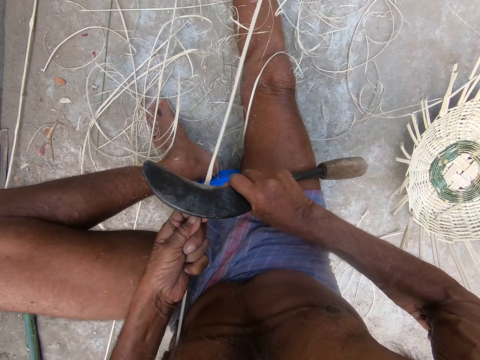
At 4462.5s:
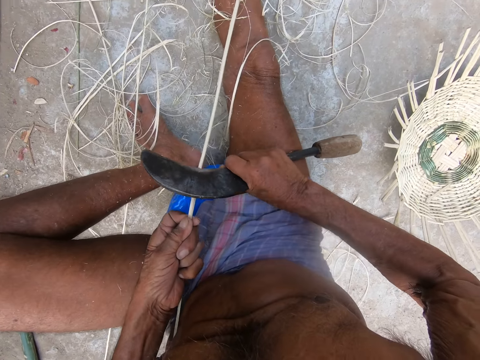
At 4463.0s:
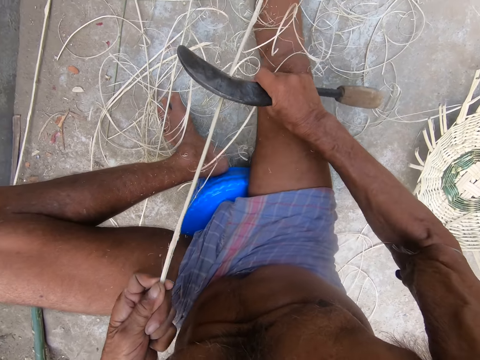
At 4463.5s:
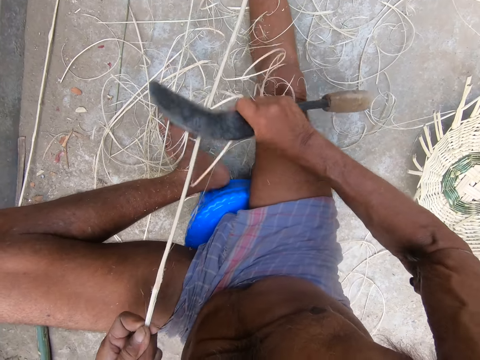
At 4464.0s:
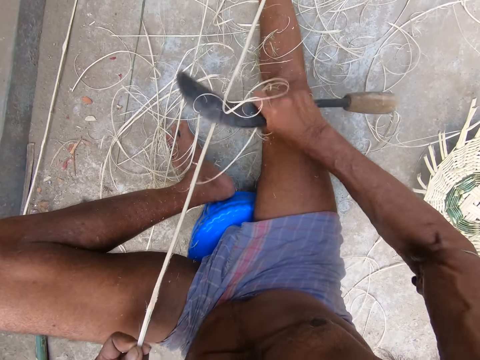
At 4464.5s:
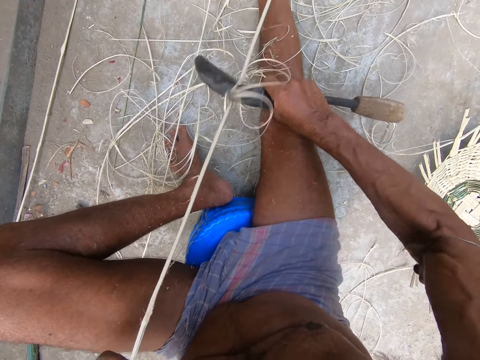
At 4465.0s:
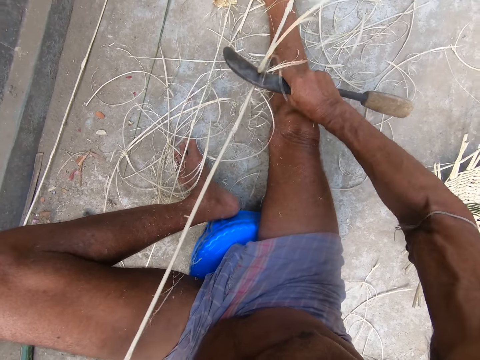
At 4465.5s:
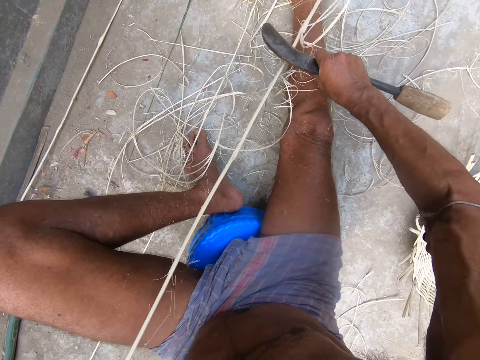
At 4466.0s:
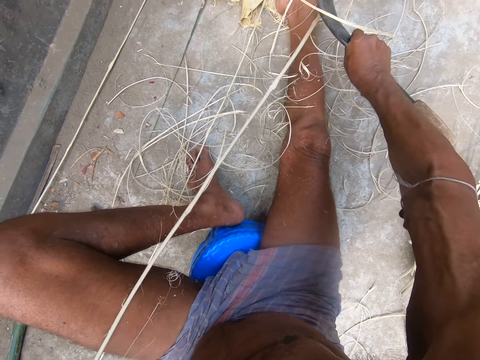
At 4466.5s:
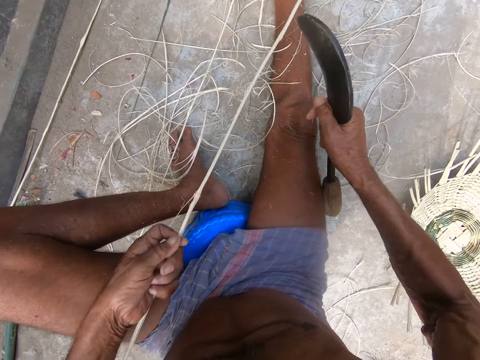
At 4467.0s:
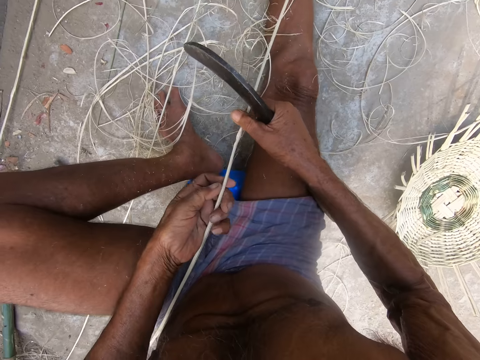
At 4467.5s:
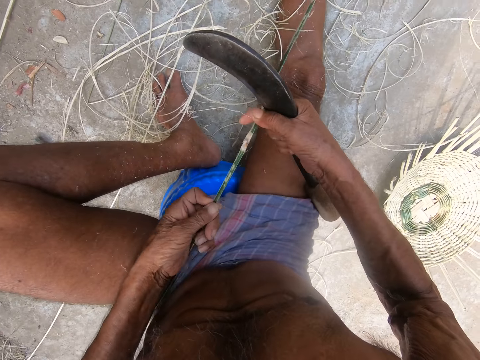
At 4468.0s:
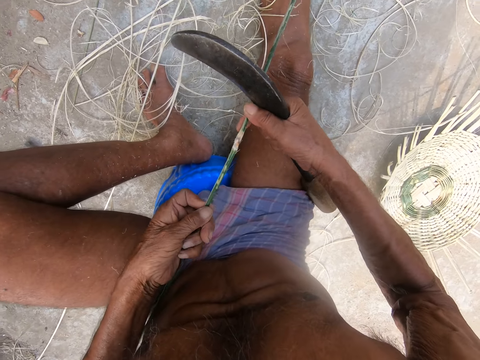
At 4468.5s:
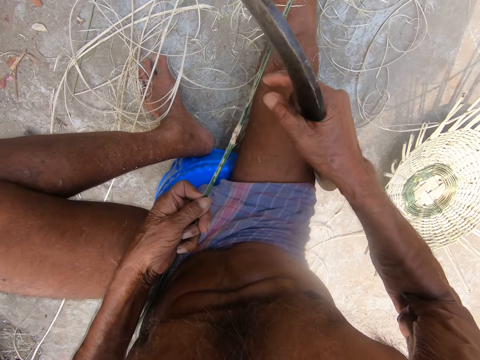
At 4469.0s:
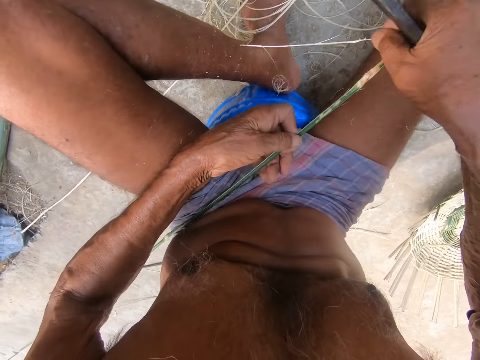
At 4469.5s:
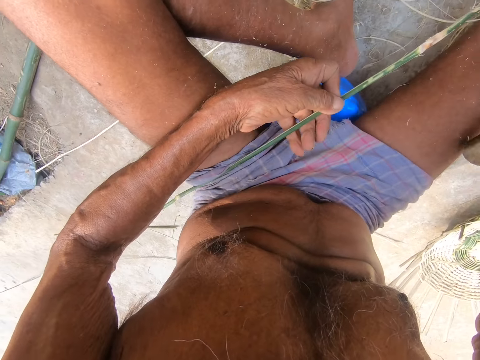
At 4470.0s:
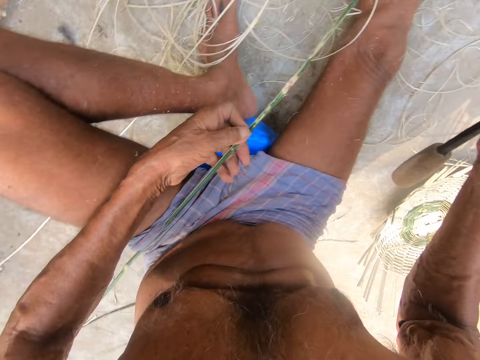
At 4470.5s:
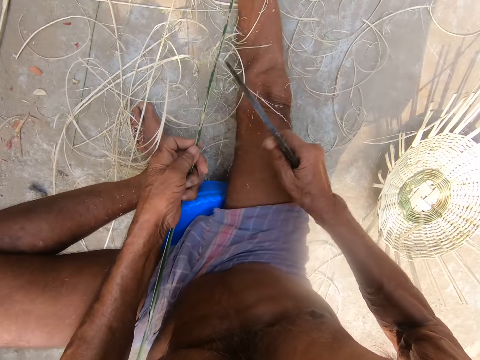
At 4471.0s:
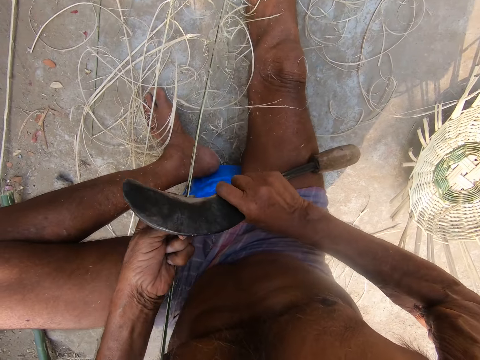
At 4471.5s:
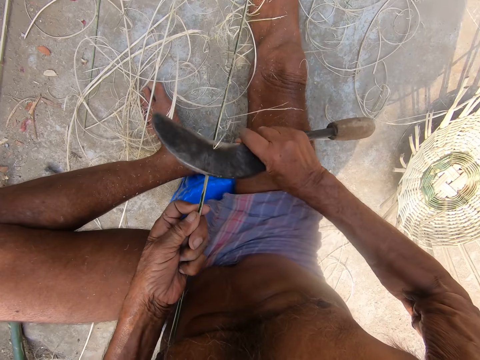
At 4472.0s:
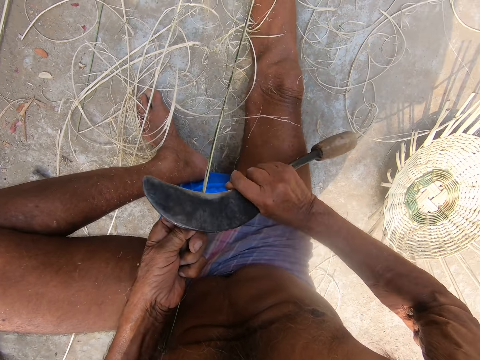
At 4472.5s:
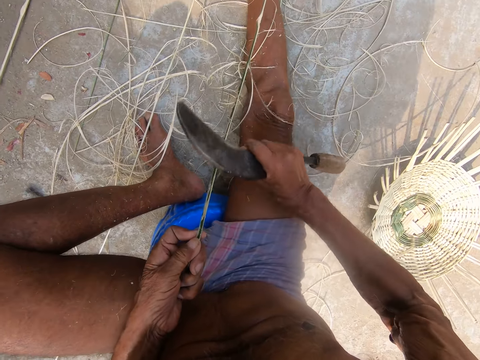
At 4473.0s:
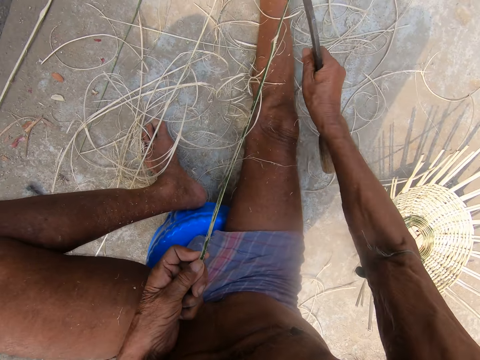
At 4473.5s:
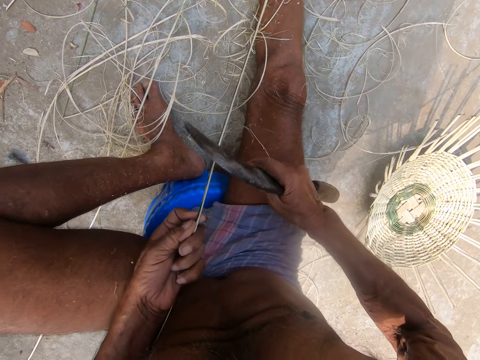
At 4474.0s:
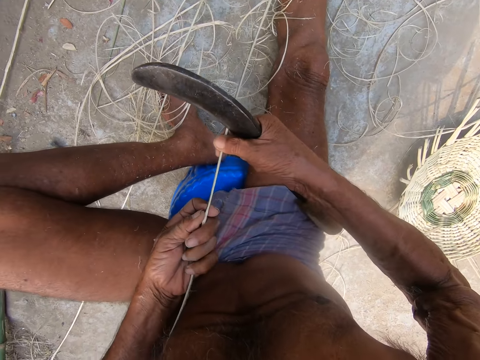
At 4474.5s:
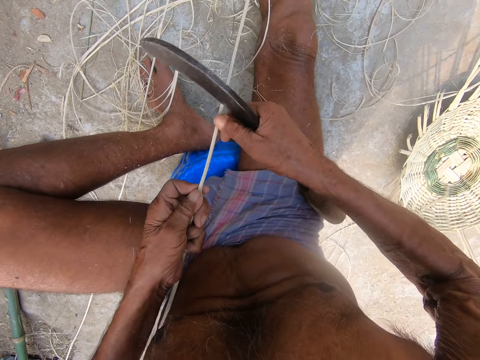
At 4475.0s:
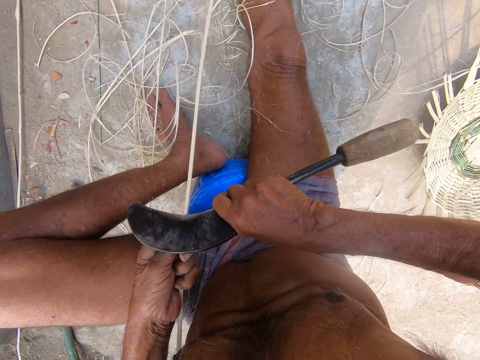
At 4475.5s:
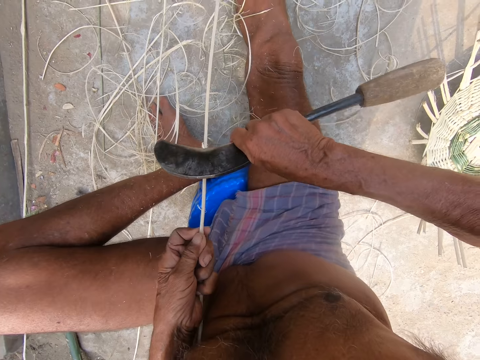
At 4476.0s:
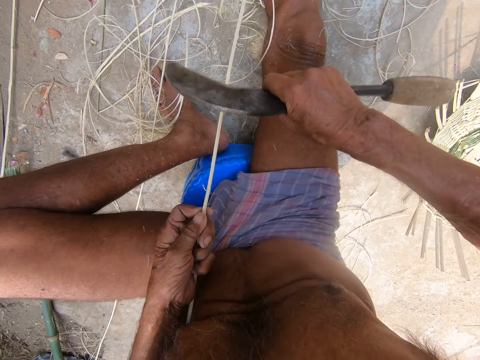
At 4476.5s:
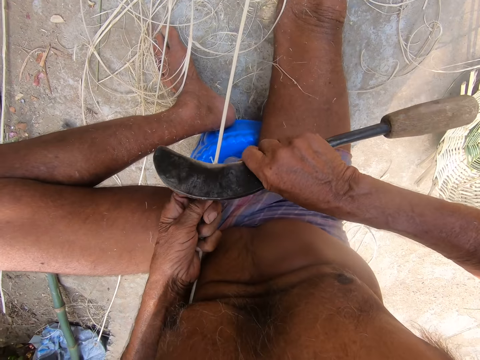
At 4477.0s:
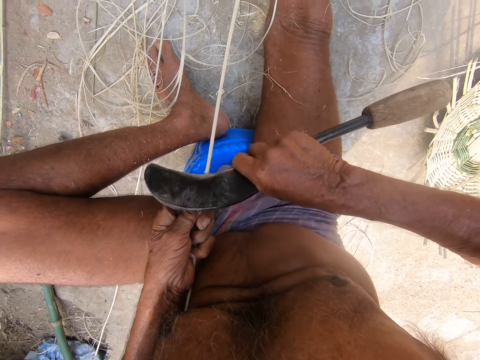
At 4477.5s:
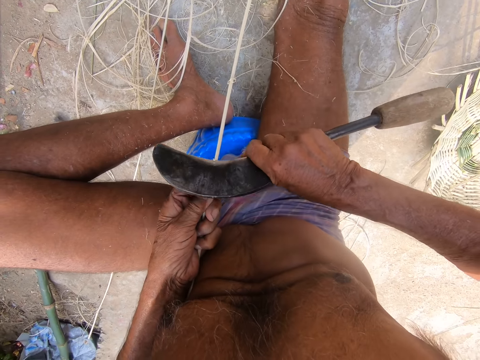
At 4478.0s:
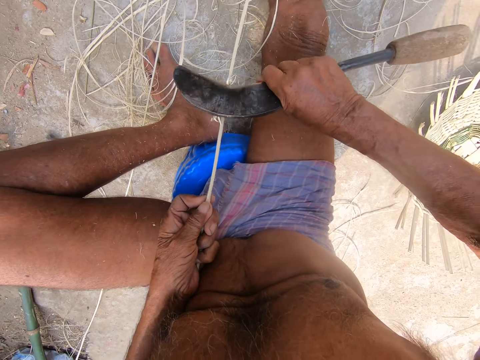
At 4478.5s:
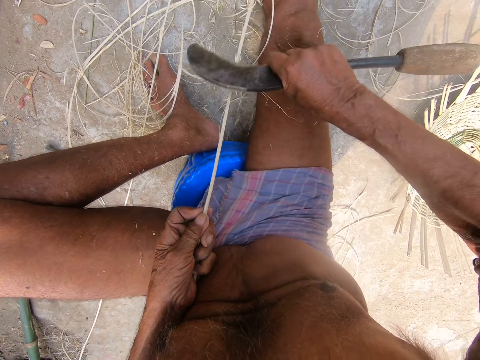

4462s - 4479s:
The camera wearer turns the bamboo strip with both hands. He grabs a bamboo scrap from the bamboo strip with his left hand. He moves his left hand on the bamboo strip. He shaves the bamboo strip with the sickle in his right hand. He turns the bamboo strip with both hands. He shaves the bamboo strip with the sickle in his right hand.

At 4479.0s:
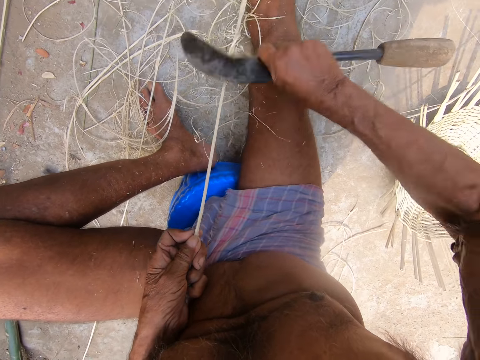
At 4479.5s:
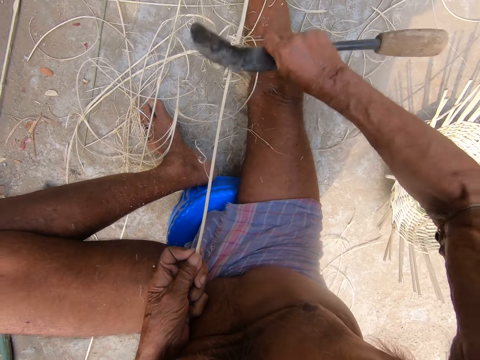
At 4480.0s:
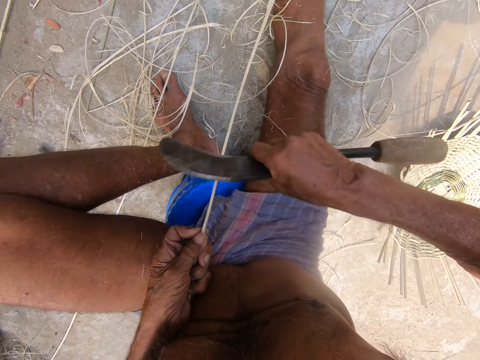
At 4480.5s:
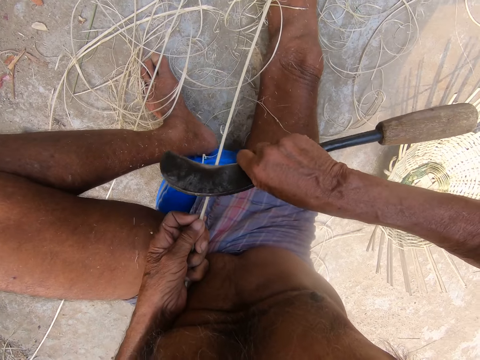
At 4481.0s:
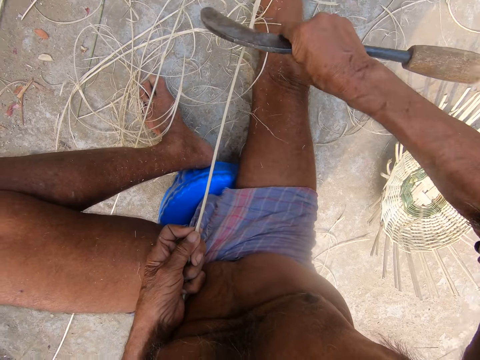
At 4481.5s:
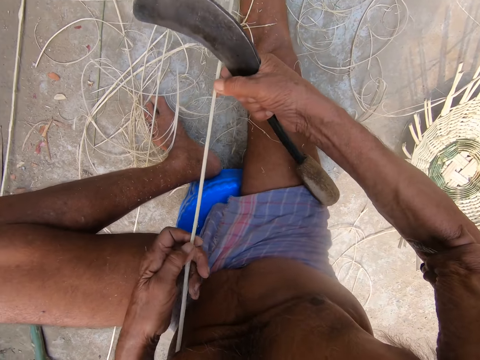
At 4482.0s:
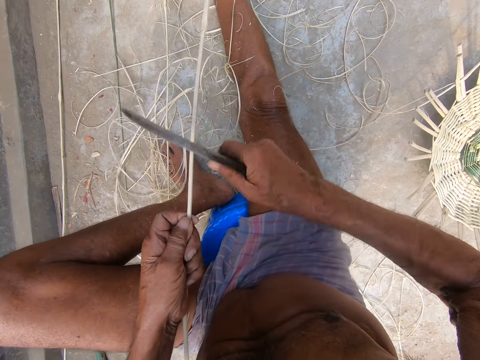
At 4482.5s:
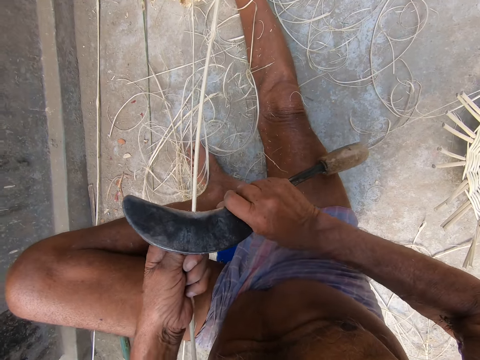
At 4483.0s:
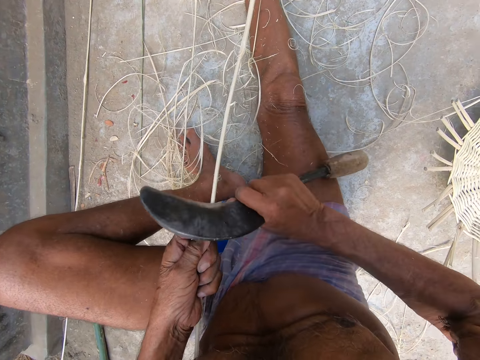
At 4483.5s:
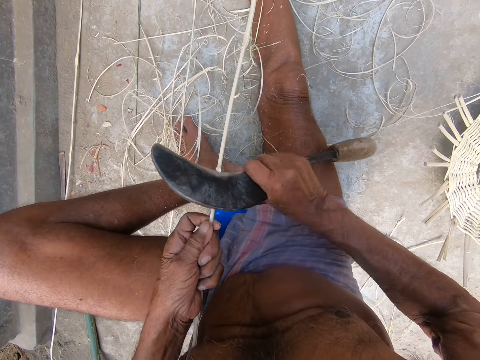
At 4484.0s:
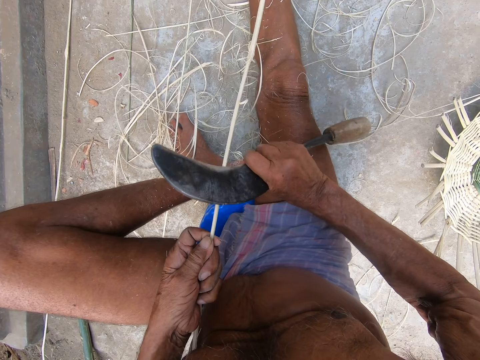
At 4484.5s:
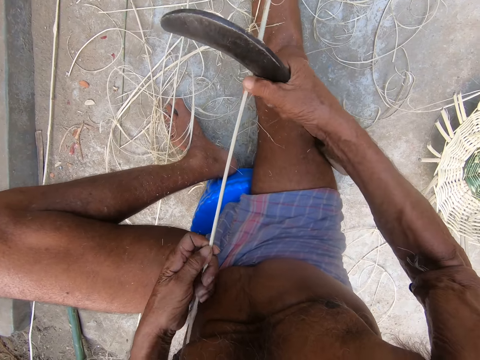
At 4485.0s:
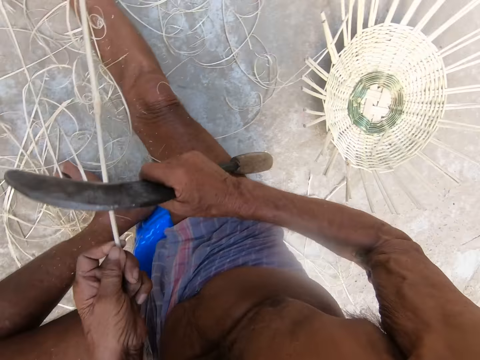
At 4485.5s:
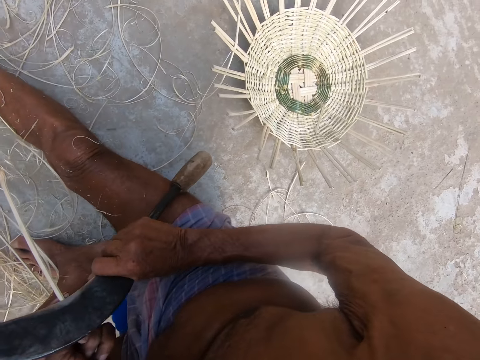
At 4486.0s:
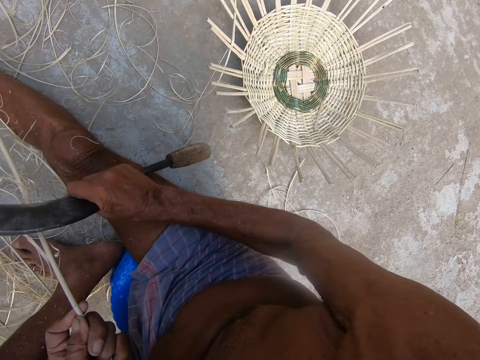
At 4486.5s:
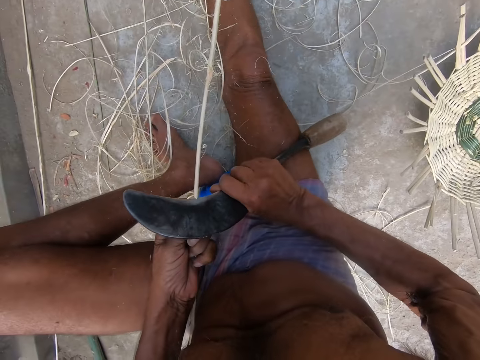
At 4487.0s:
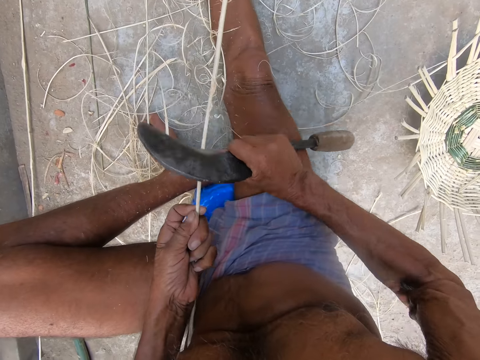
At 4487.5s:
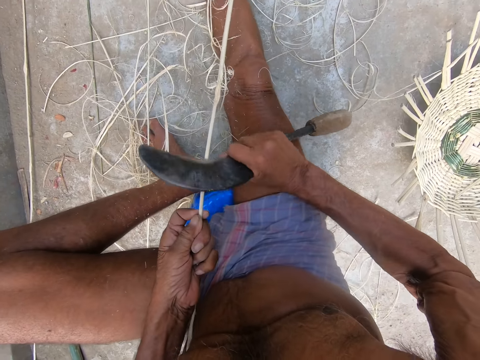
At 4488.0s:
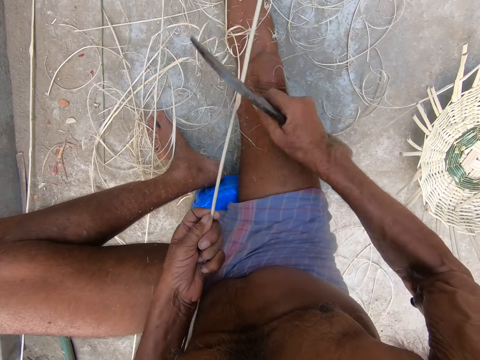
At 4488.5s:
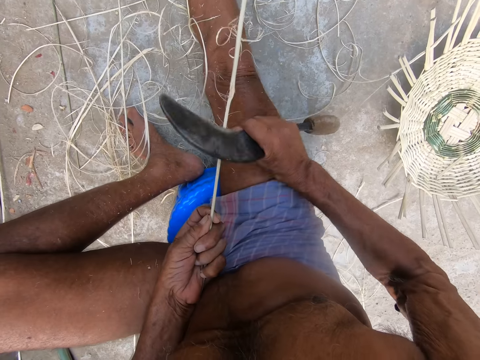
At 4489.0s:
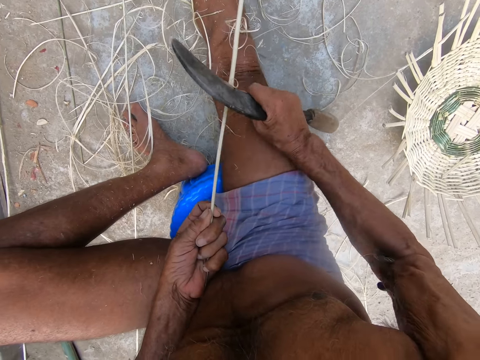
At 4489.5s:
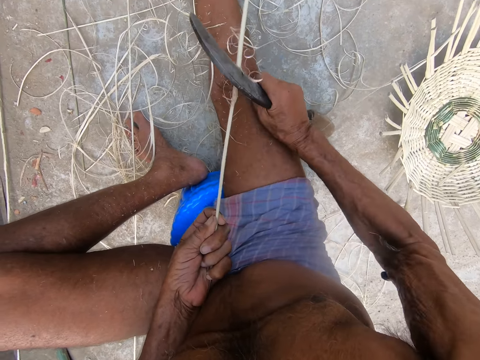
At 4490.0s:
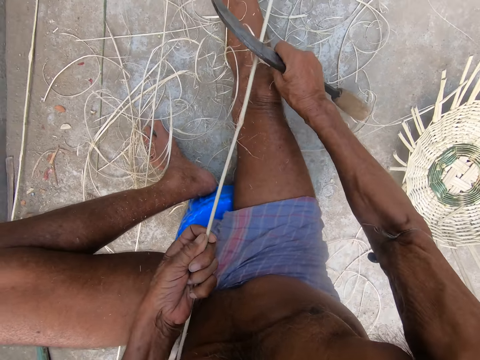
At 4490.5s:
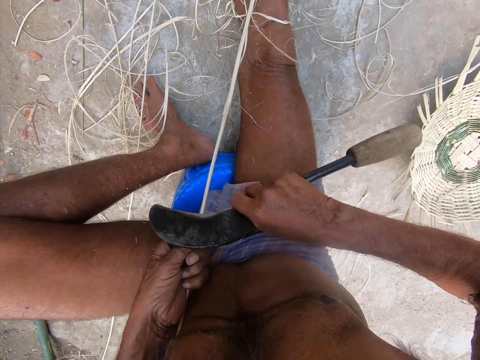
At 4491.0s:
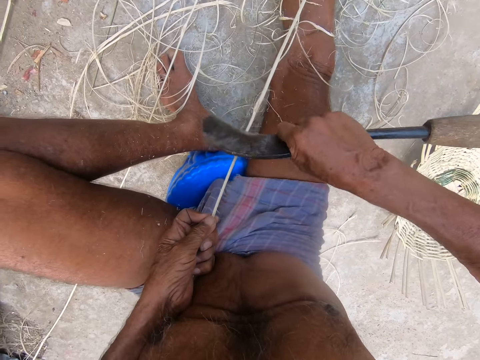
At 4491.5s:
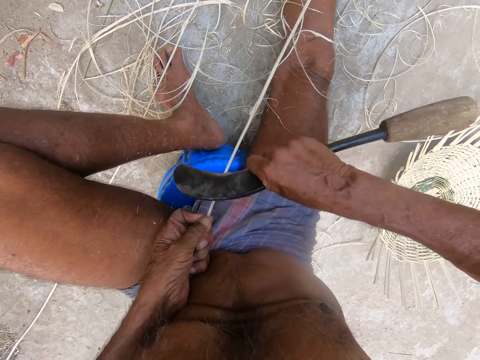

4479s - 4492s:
The camera wearer holds the bamboo strip with his right hand. He moves his left hand on the bamboo strip. He shaves the bamboo strip with the sickle in his right hand.
